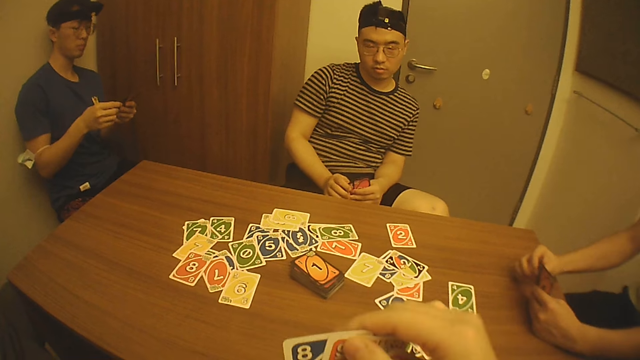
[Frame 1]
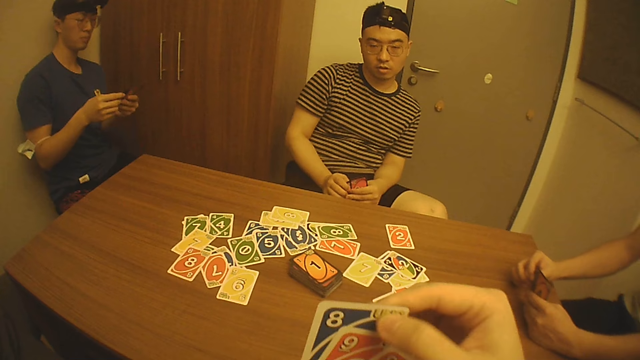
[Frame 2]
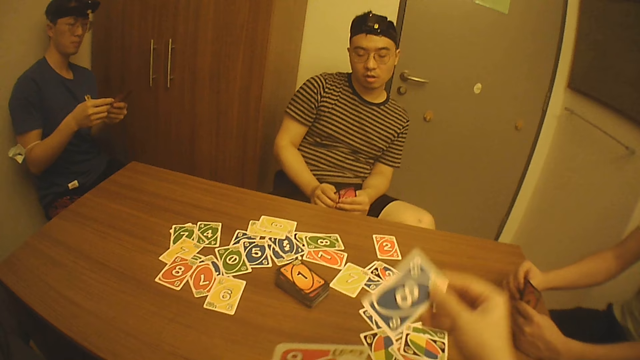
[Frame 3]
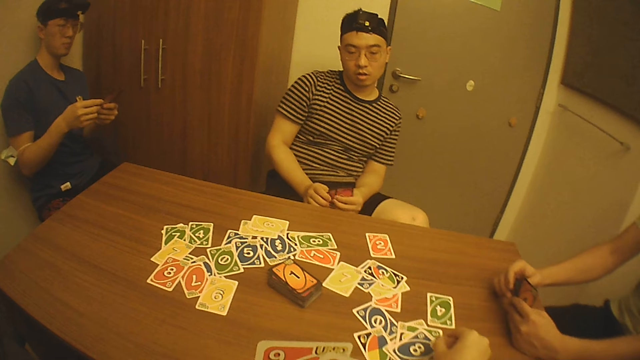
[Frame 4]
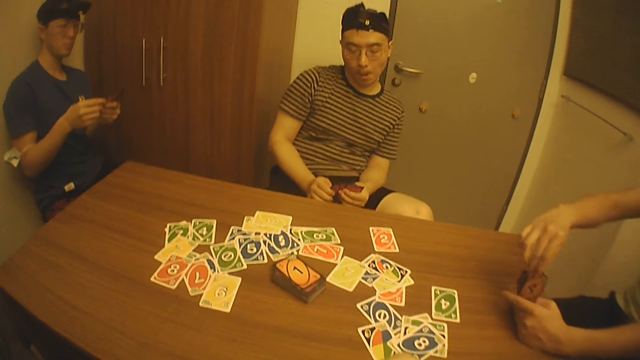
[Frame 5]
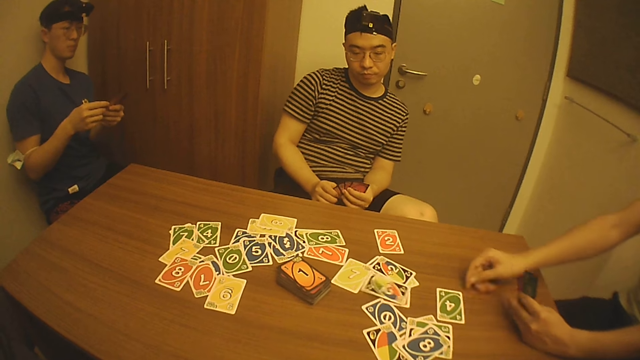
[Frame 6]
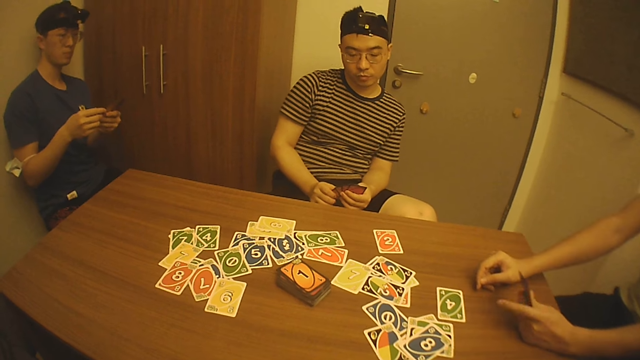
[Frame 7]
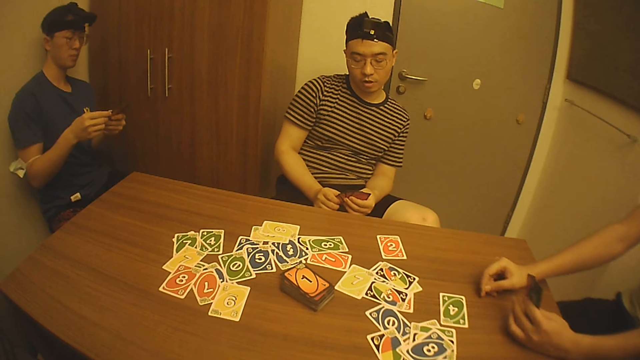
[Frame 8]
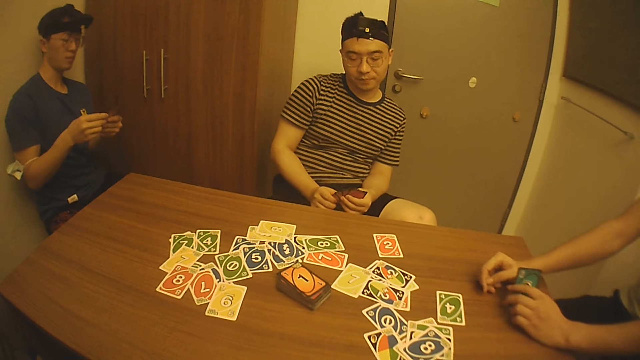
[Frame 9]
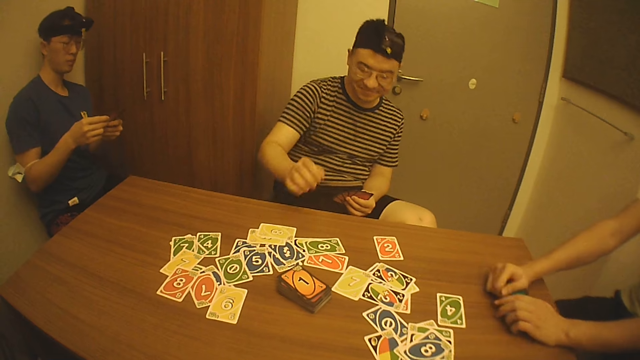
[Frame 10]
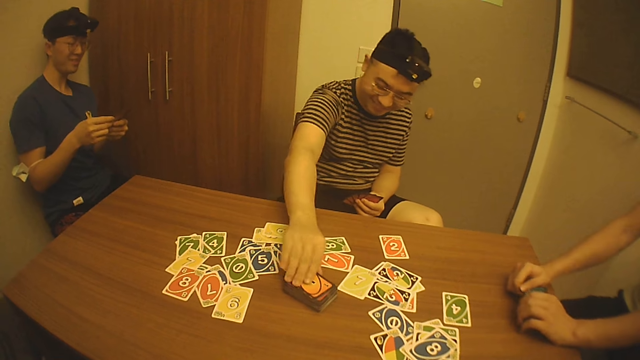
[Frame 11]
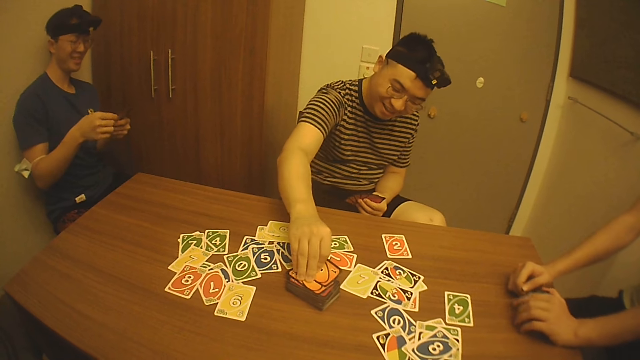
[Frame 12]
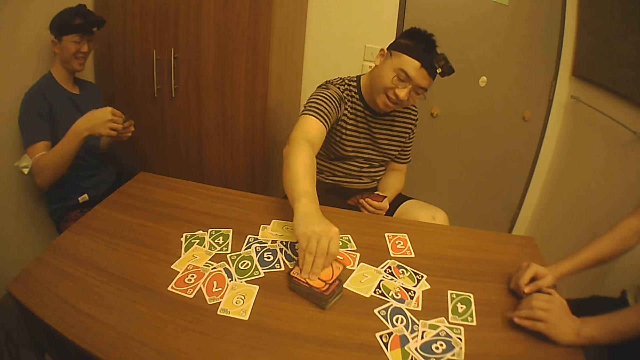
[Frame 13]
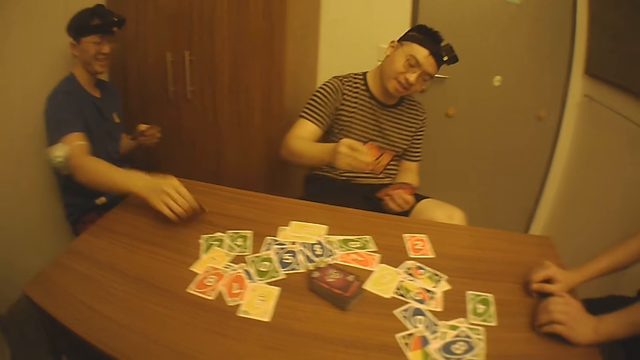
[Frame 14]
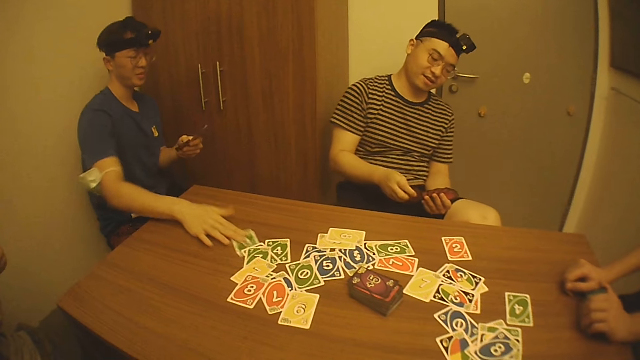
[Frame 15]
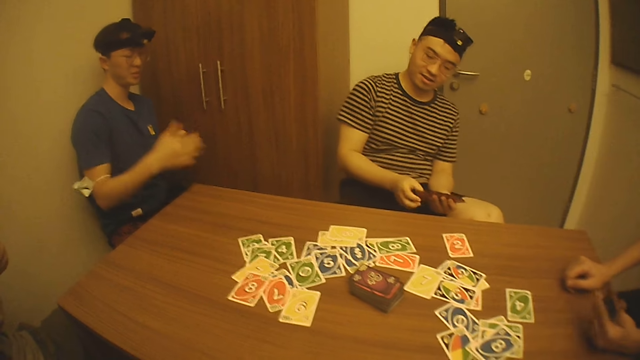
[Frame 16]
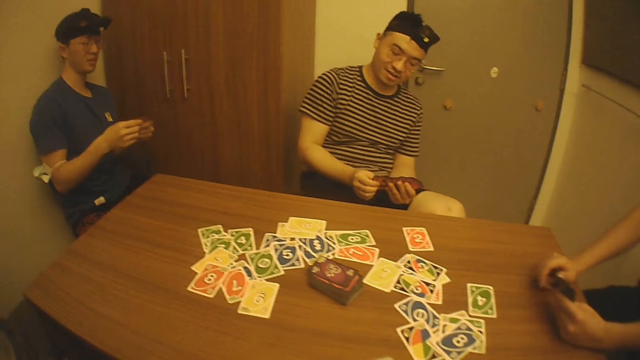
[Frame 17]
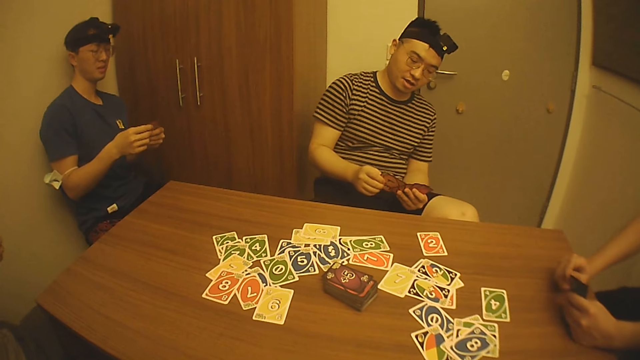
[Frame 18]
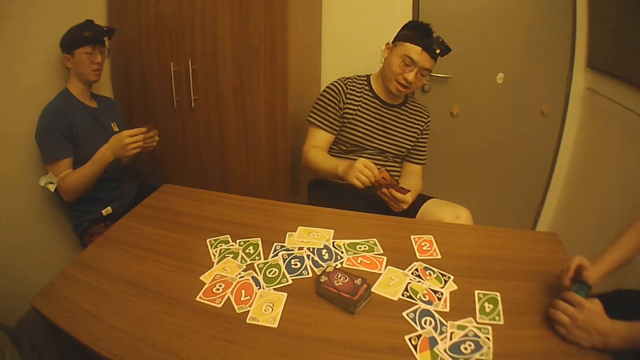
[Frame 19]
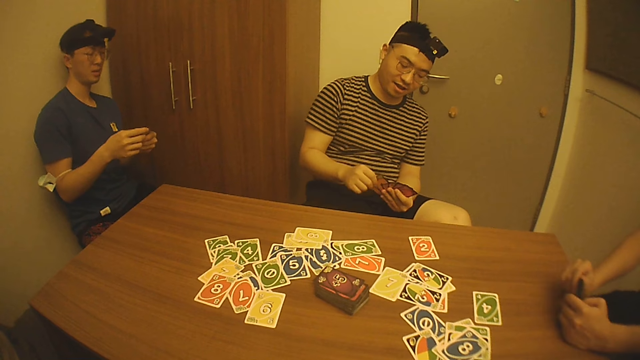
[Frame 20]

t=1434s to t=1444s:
The camera wearer interacts with a man. He picks up a playing card with his right hand, puts the playing card on the table with his right hand, and holds playing cards with his right hand. The man throws a card on the table with his right hand. The man interacts with another man. The other man picks two cards from the bundle of cards on the table with his right hand. A third man drops a card on the table with his right hand and adjusts the card on the table with his right hand. A fourth man interacts with the third man.

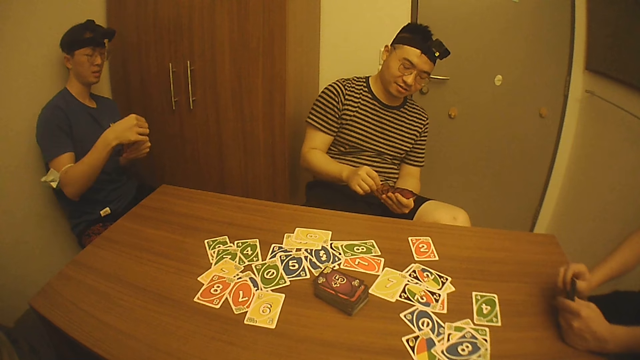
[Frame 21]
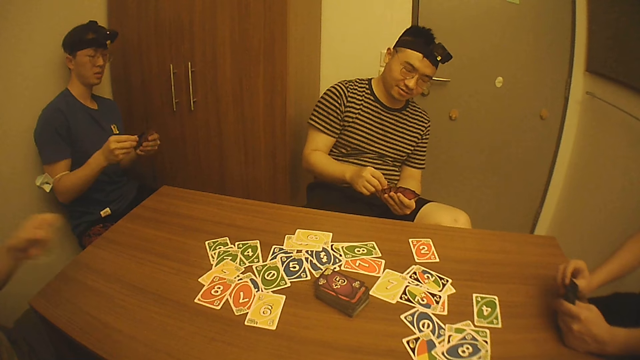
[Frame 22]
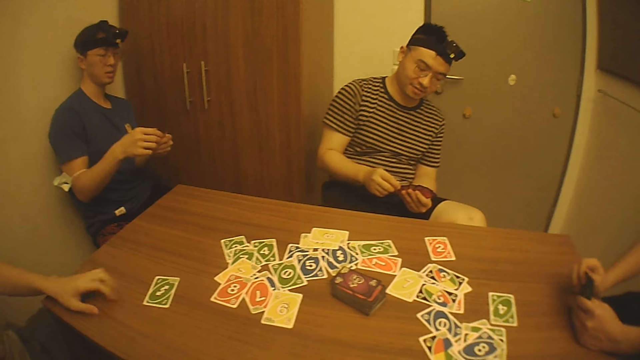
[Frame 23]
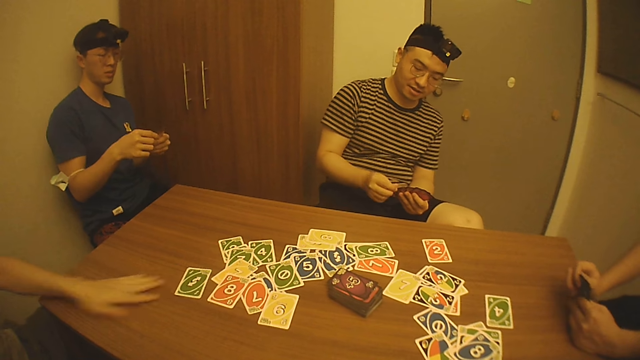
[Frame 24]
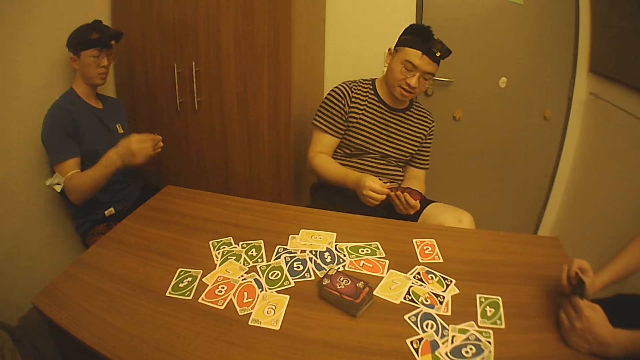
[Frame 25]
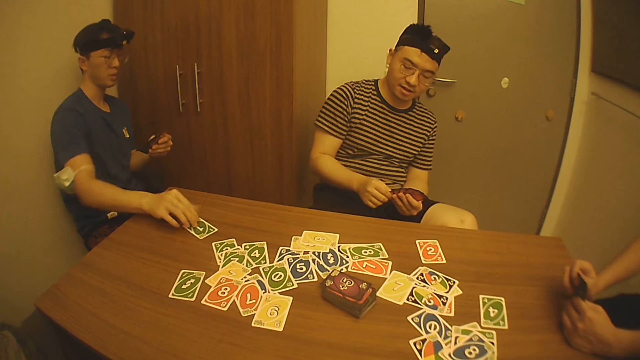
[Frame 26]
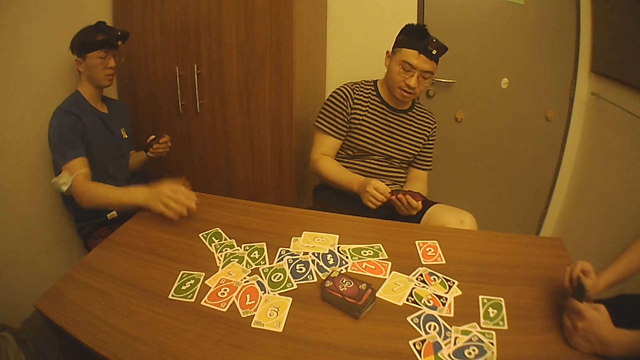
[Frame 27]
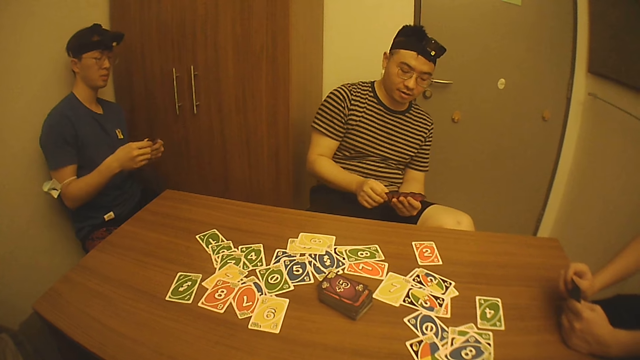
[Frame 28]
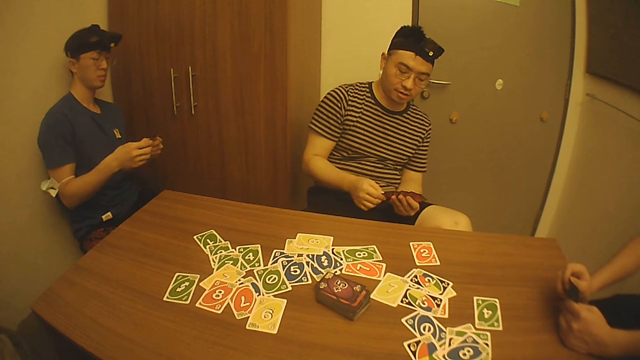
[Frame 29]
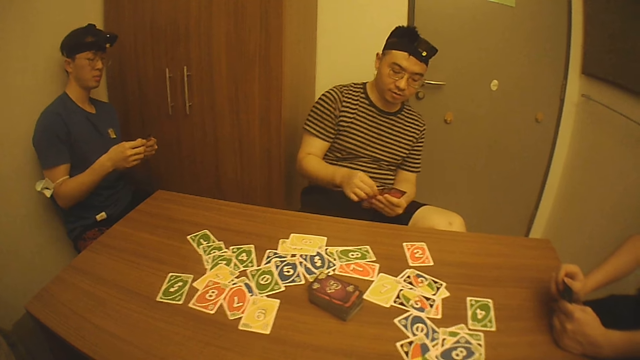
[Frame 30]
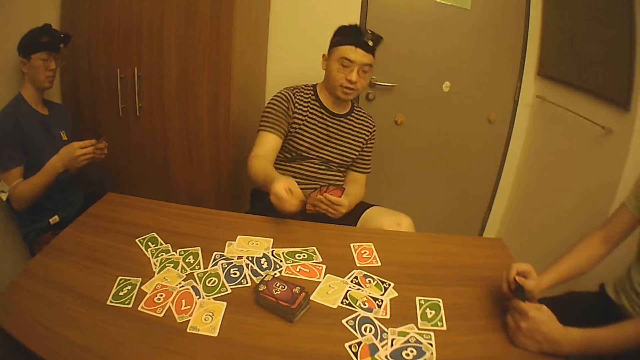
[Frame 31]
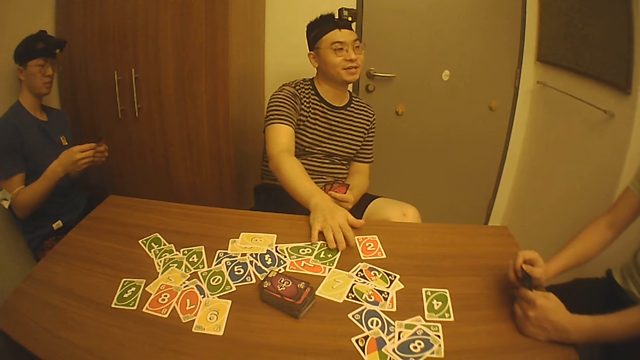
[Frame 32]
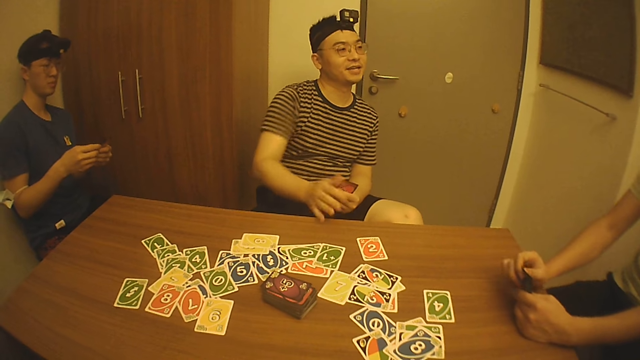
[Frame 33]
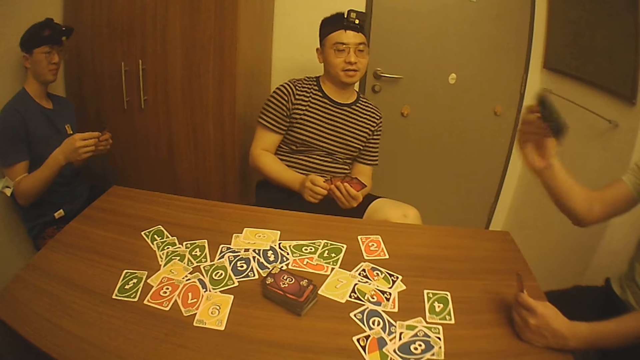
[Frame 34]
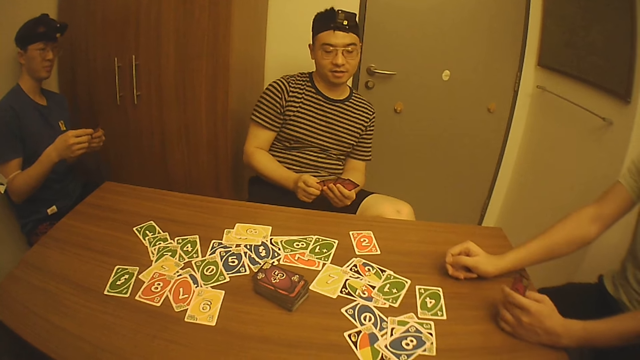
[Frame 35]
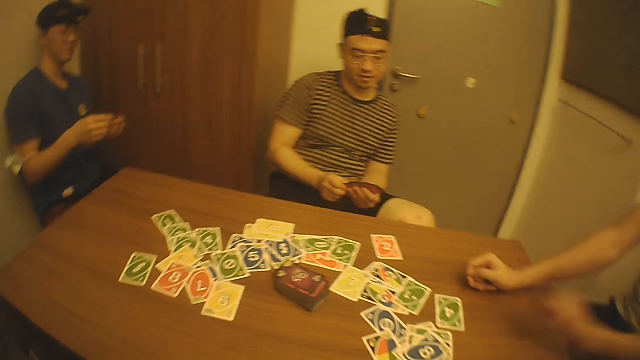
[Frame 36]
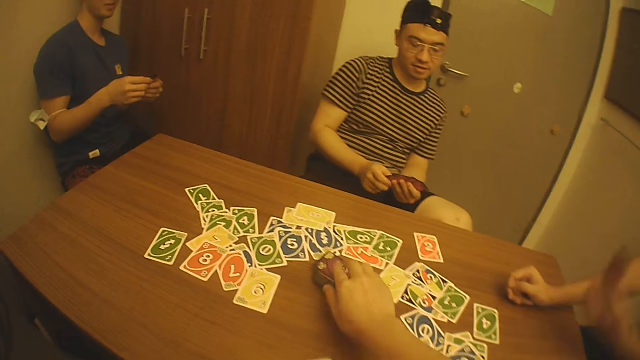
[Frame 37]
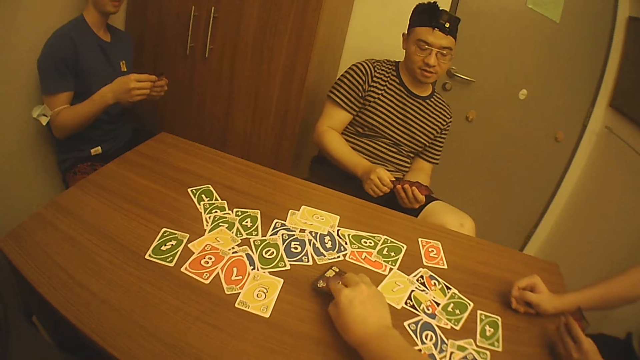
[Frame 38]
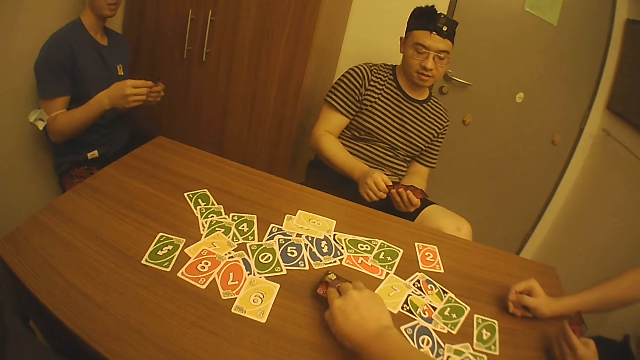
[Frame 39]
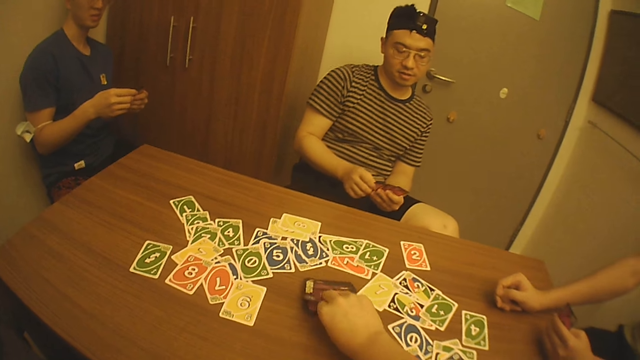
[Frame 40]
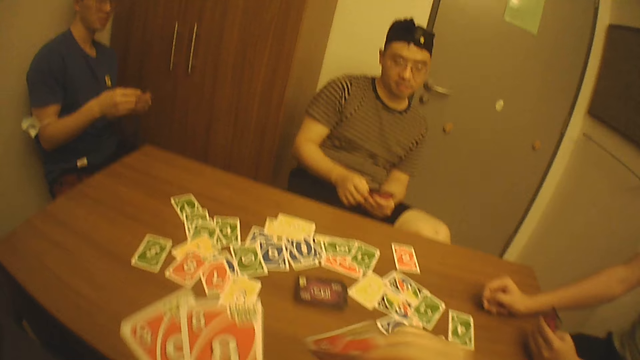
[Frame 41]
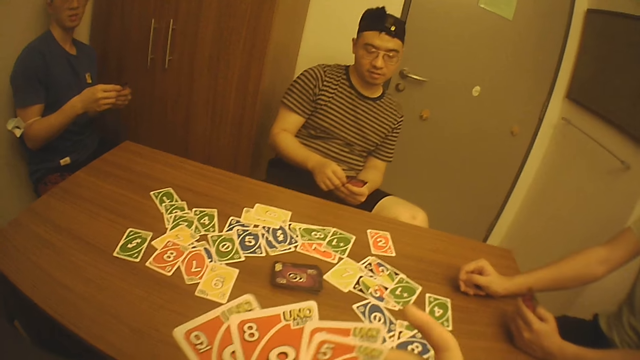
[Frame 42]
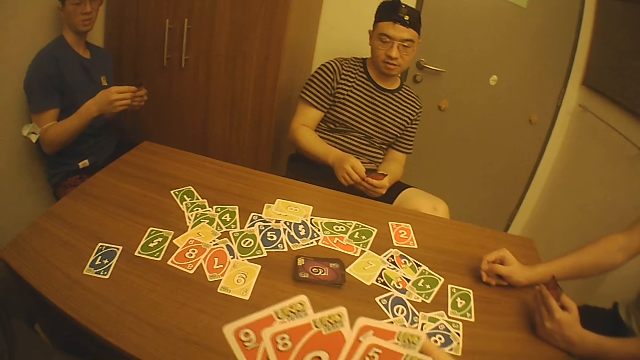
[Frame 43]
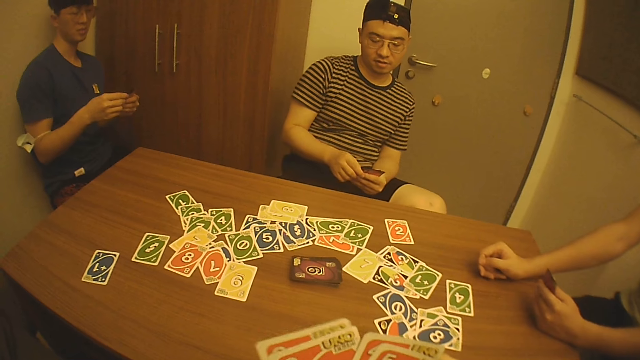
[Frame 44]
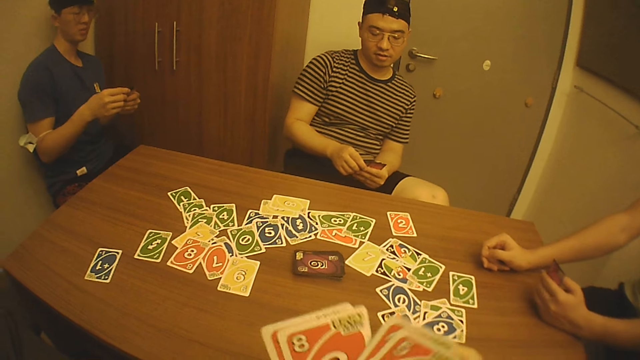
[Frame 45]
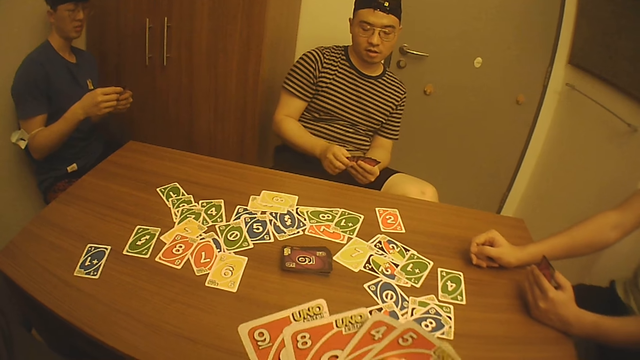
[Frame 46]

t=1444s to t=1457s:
A man drops a card on the table with his left hand and adjusts the card on the table with his left hand. Another man drops a card on the table with his right hand and adjusts the card on the table with his right hand. A third man interacts with a fourth man. The third man drops a card on the table with his right hand. The fourth man drops a card on the table with his right hand. The fourth man interacts with the camera wearer. The camera wearer picks two cards from the bundle of cards on the table with his right hand. He mixes the two playing cards with playing cards on his left hand. The first man drops a card on the table with his left hand and interacts with the second man.
